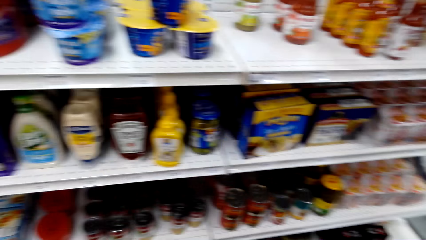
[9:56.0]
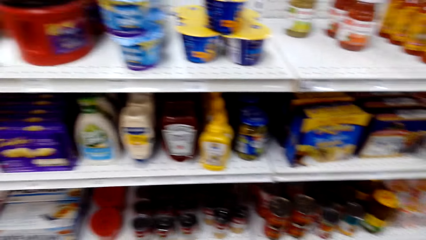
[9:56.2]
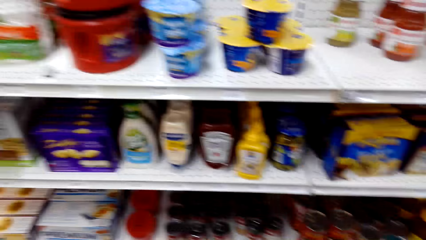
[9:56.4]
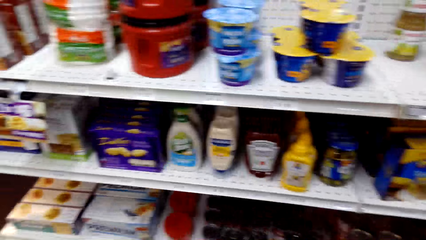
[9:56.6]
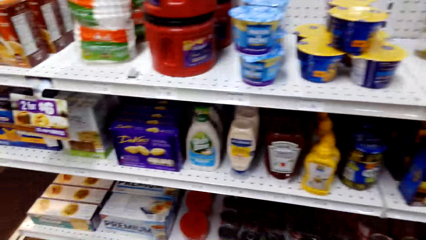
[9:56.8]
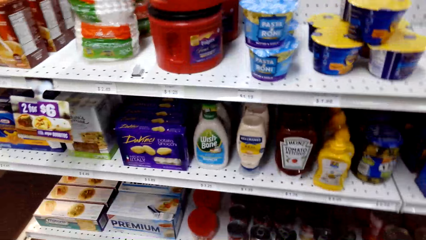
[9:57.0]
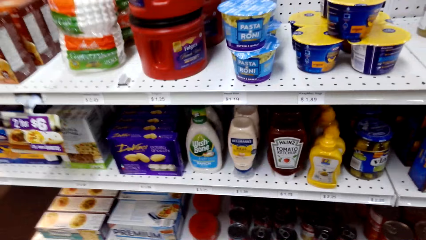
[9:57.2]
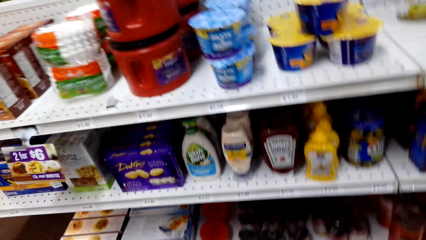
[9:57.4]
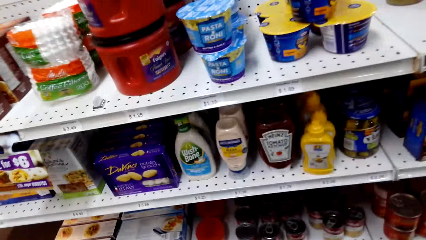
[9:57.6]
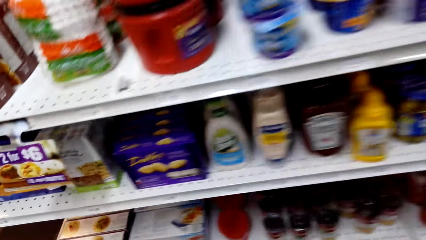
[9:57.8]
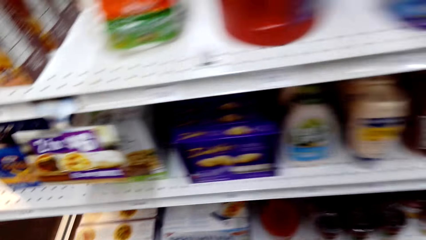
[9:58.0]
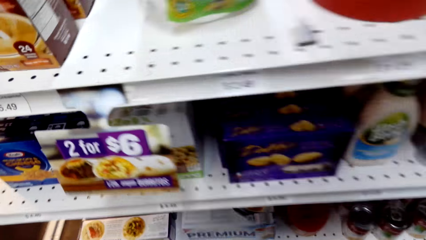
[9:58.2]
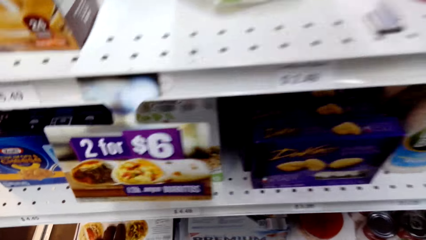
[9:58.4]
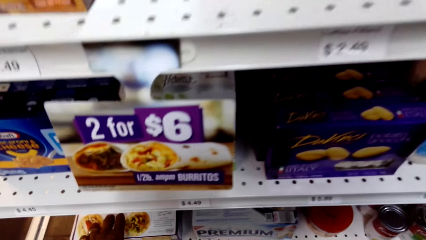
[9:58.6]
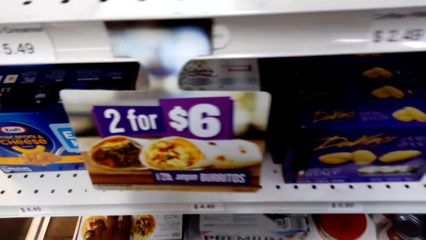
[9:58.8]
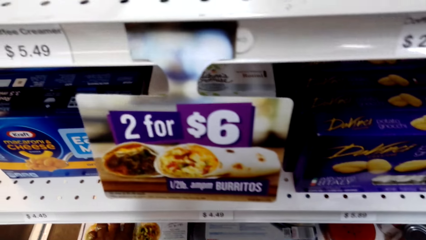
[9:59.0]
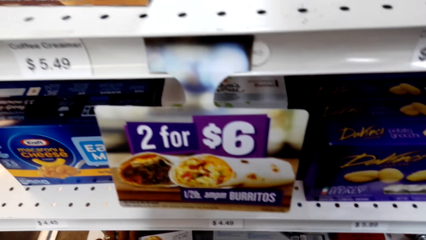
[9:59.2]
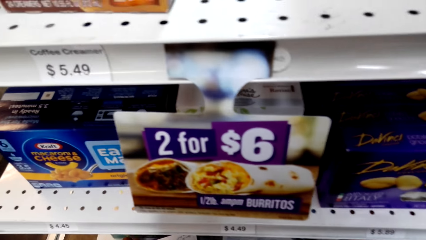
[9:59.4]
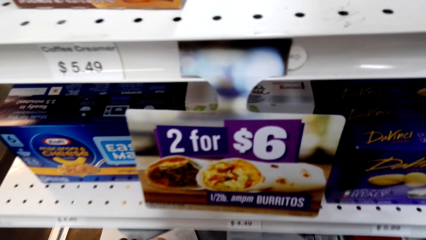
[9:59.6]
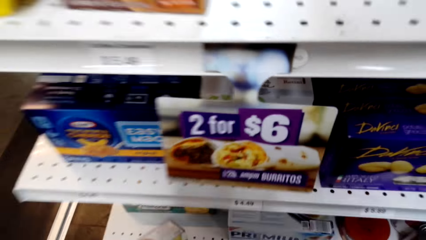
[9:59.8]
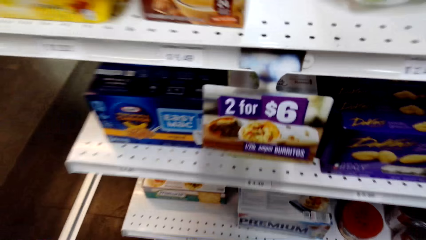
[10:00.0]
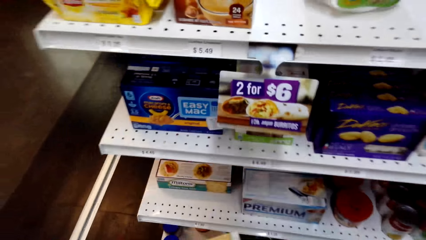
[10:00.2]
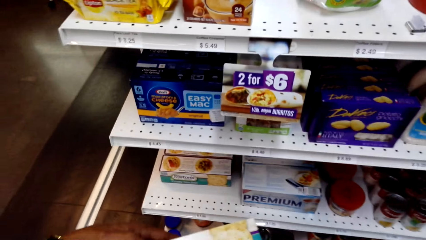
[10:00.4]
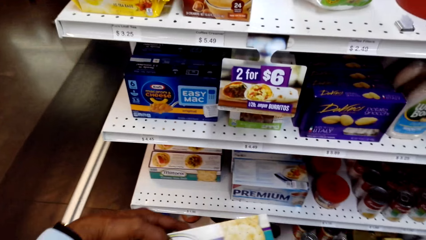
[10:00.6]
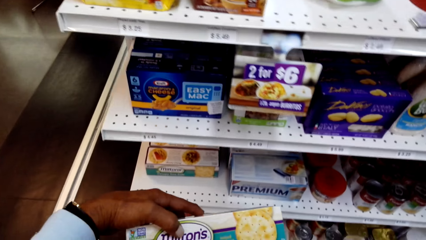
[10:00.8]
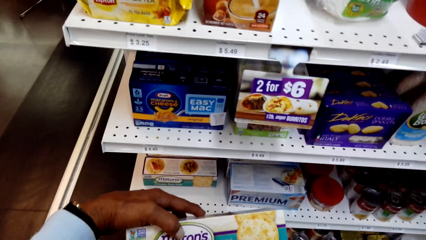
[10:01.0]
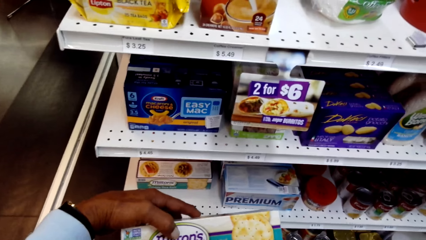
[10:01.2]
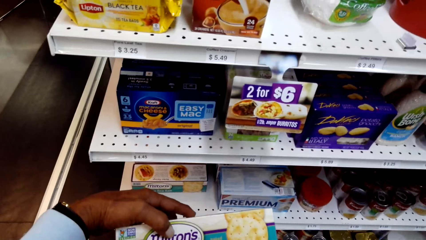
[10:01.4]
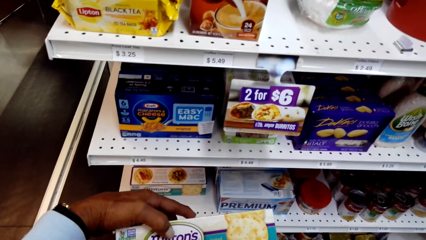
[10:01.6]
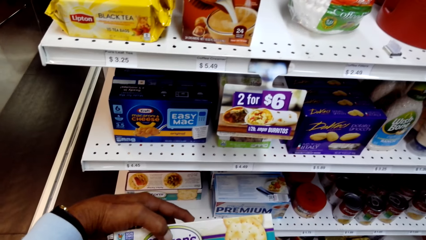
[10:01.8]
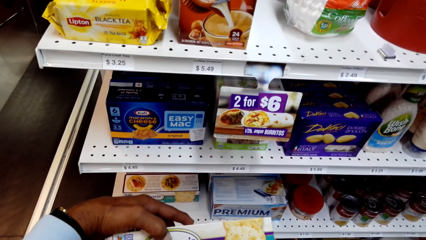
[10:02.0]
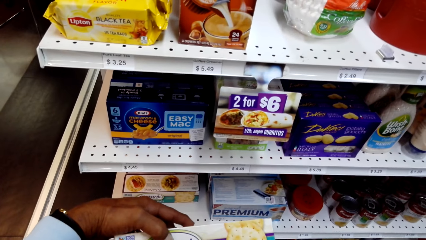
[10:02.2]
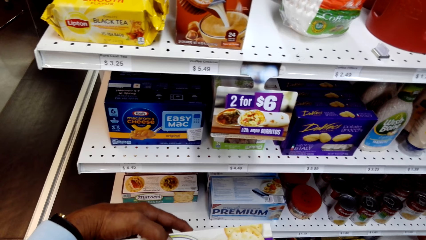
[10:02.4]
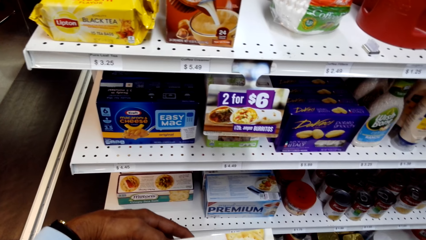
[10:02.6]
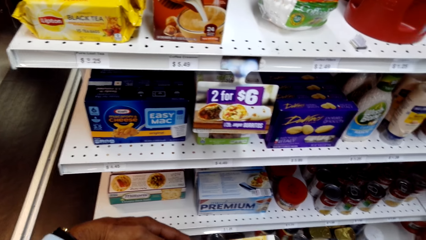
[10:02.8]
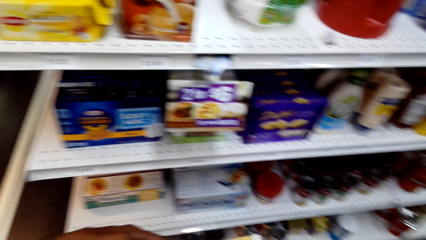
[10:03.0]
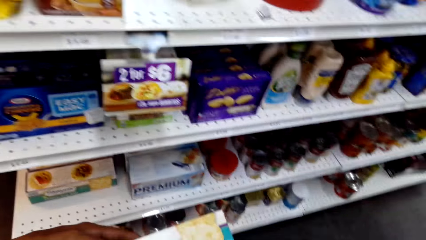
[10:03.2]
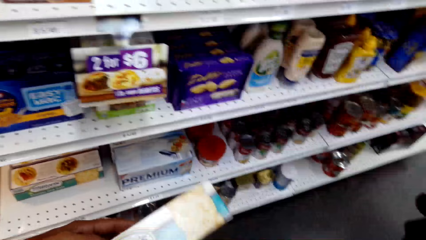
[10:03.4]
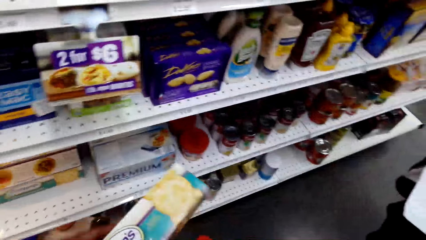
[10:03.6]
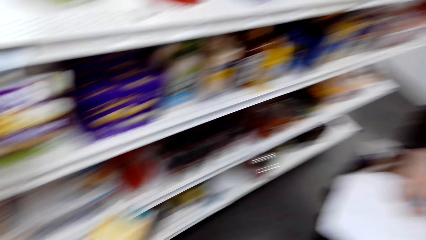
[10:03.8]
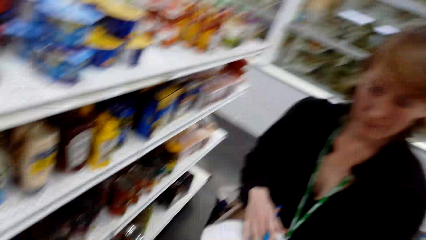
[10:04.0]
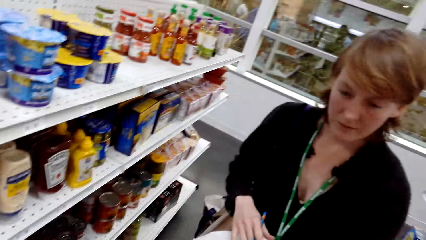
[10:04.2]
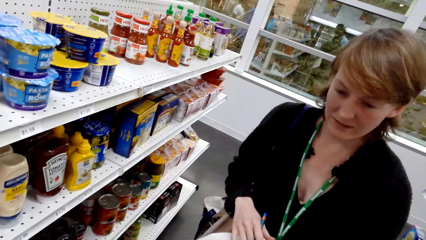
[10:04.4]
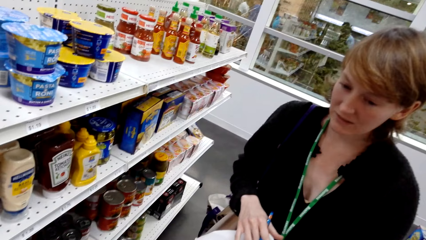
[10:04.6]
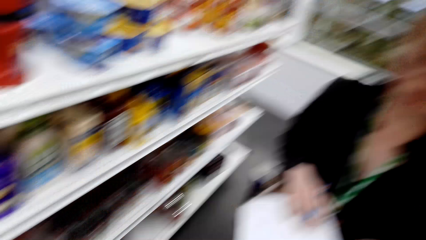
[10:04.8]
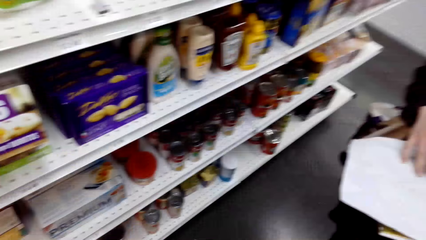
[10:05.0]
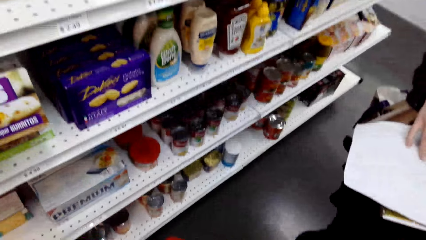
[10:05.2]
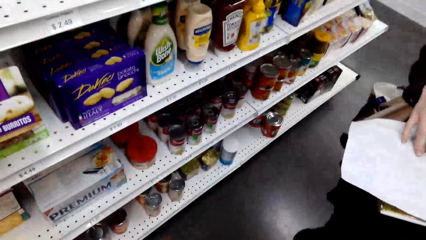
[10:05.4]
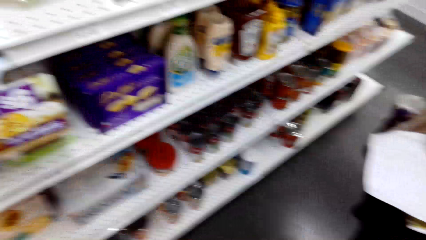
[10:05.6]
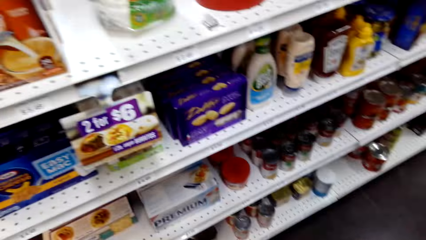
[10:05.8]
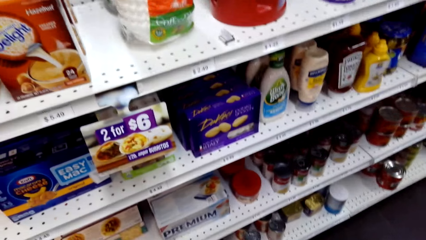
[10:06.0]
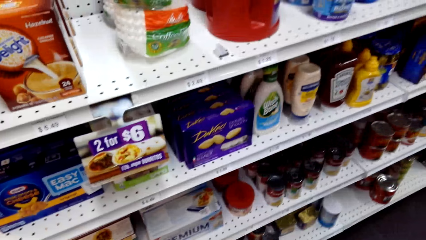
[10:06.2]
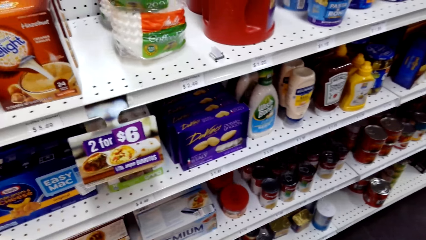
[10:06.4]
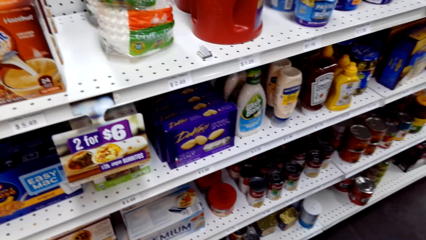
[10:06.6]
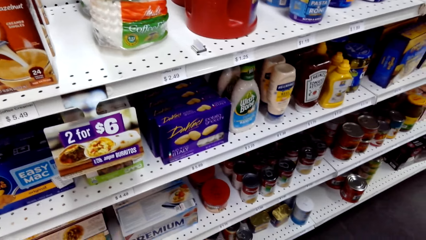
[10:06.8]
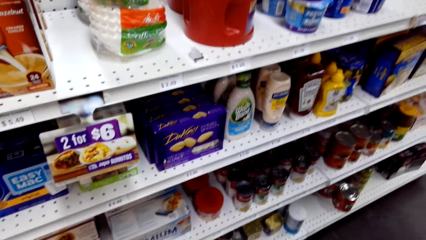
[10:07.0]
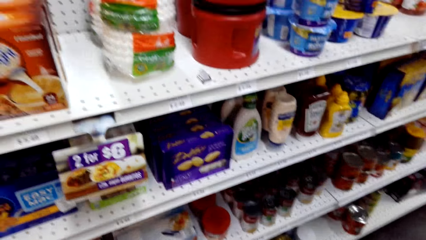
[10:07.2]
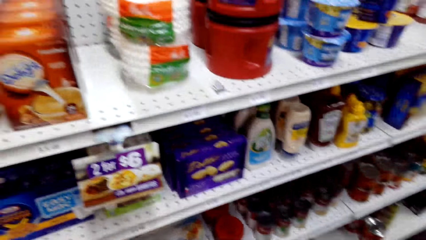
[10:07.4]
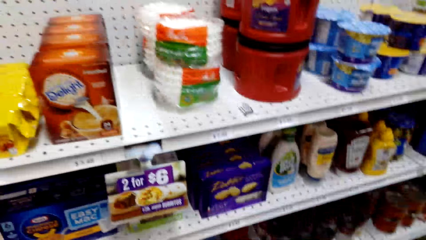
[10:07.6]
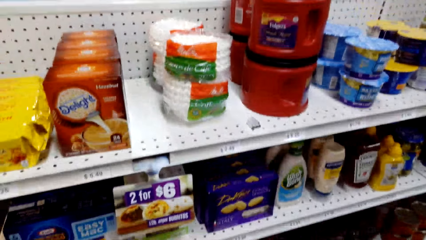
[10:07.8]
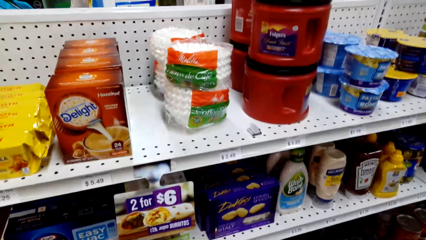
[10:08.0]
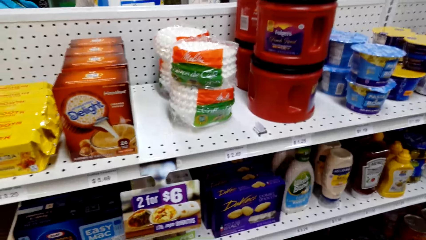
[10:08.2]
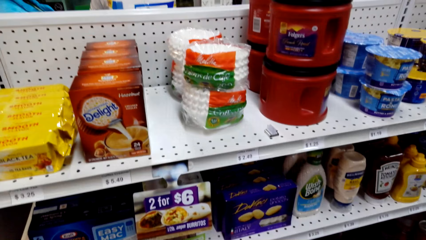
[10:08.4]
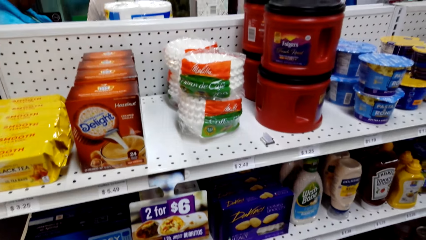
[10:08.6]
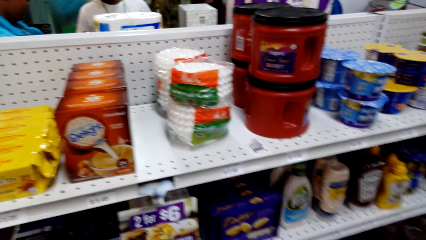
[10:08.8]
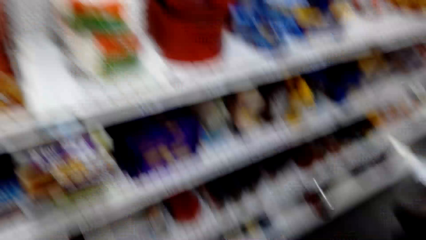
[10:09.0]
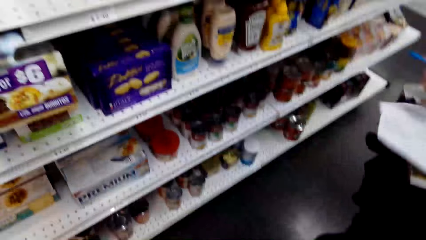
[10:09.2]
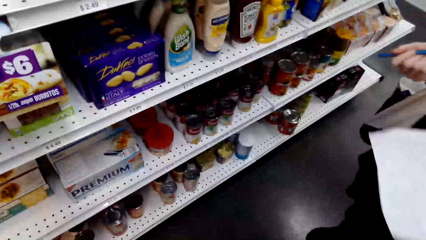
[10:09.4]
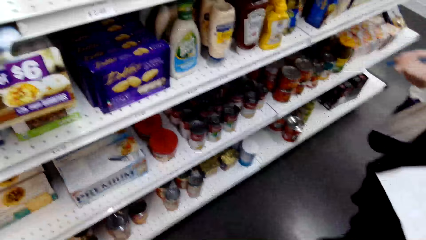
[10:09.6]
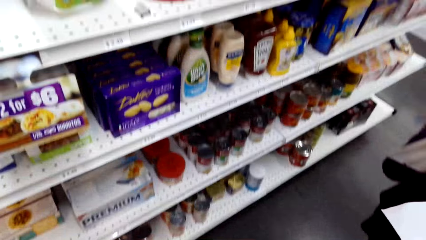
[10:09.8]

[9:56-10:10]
The camera wearer talks with a lady and looks around. They talk with the lady and hold something. They look around and talk with the lady.

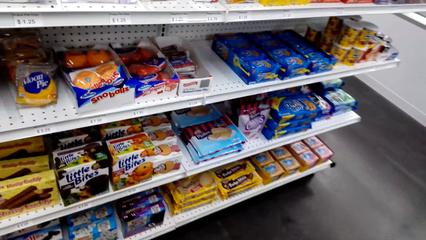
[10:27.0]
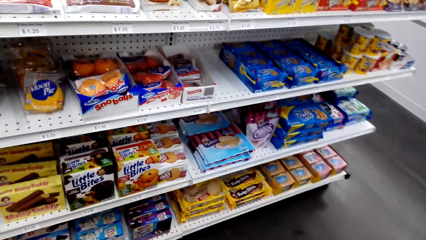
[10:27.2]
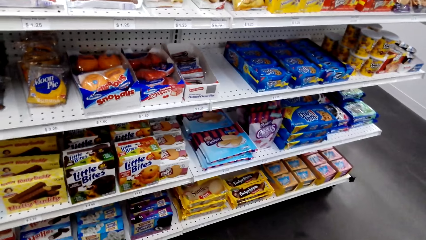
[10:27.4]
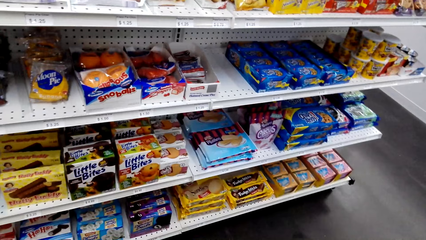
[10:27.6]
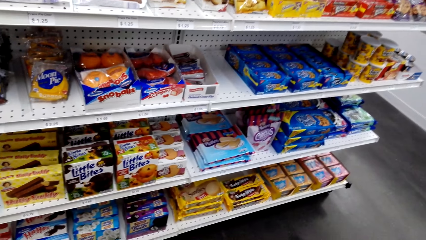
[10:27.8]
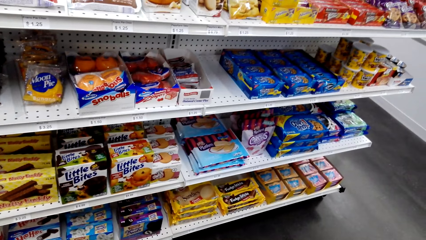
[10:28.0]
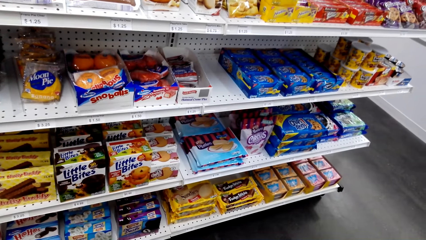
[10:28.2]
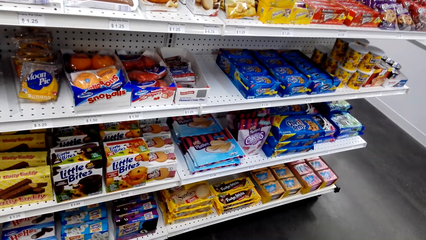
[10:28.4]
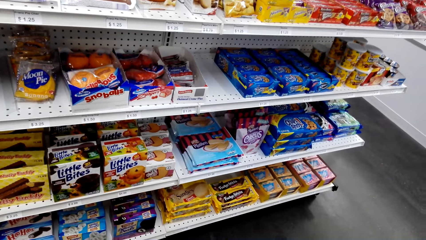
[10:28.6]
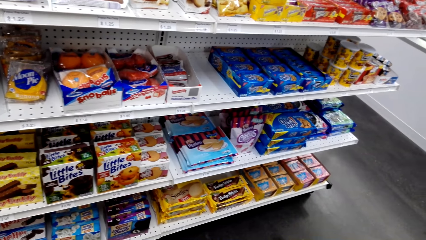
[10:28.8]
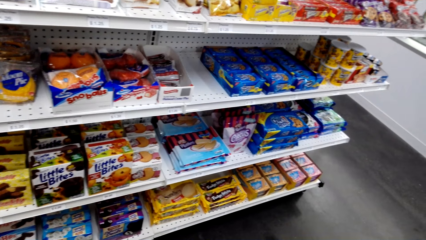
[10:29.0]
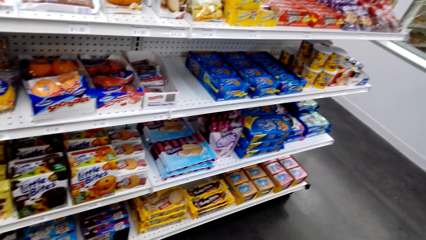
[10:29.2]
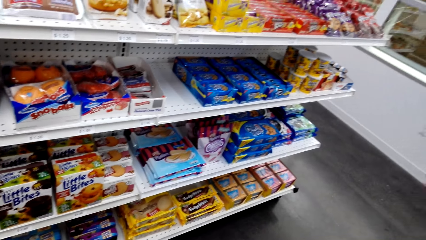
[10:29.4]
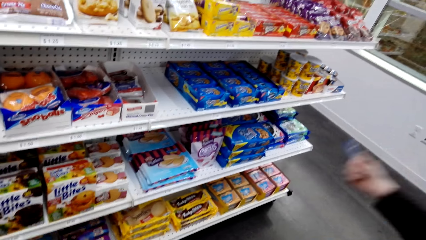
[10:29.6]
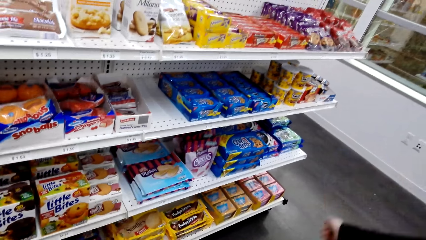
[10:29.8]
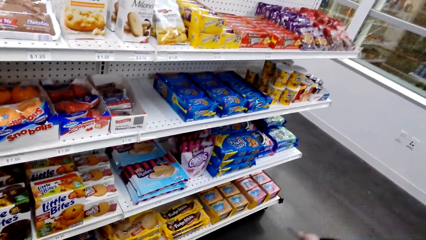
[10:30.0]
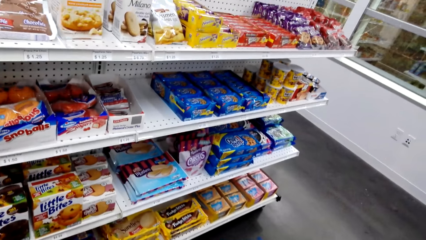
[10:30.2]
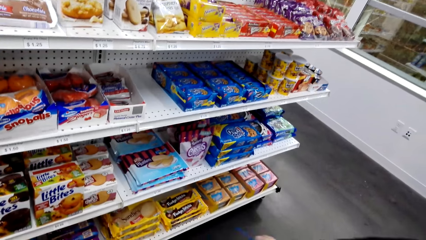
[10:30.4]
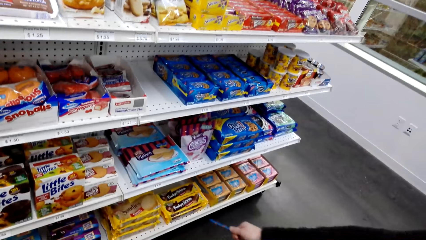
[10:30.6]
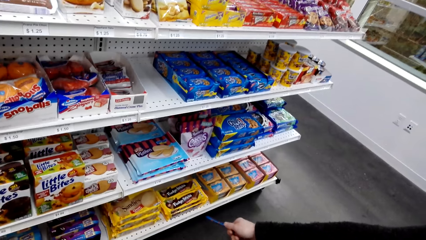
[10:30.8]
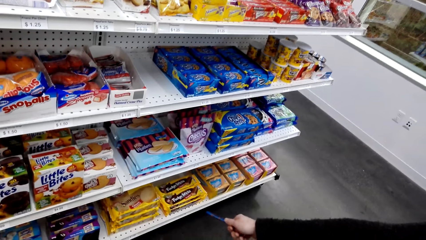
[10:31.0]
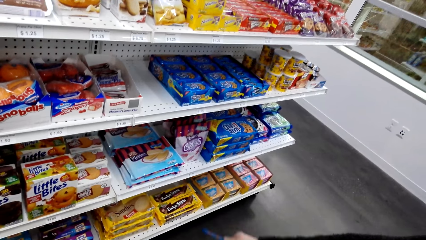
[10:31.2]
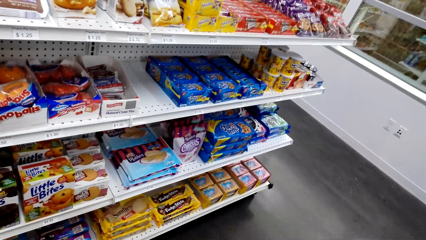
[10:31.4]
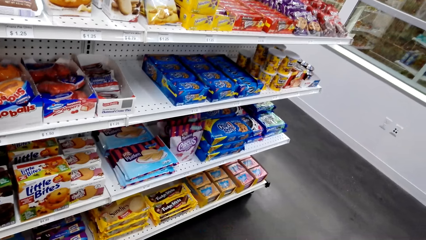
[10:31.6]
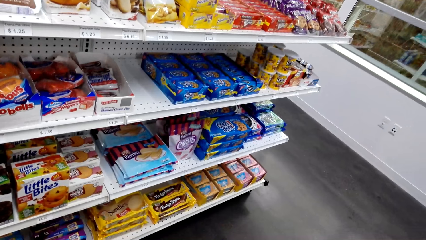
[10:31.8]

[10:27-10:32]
The camera wearer talks with a lady and looks around. They talk with the lady. The lady moves her hands.
